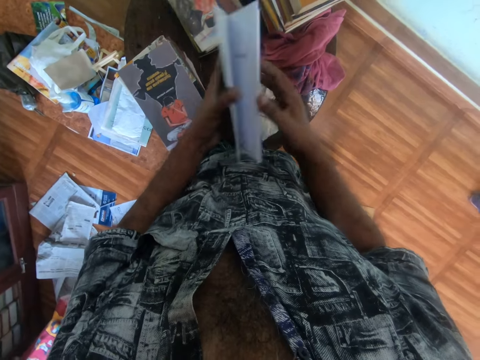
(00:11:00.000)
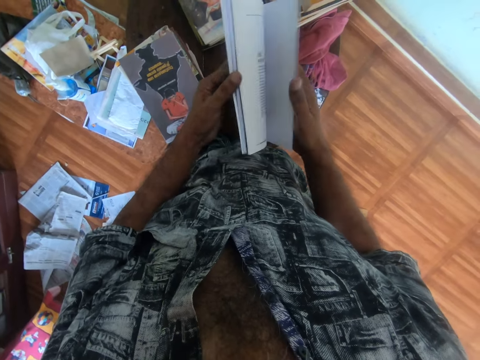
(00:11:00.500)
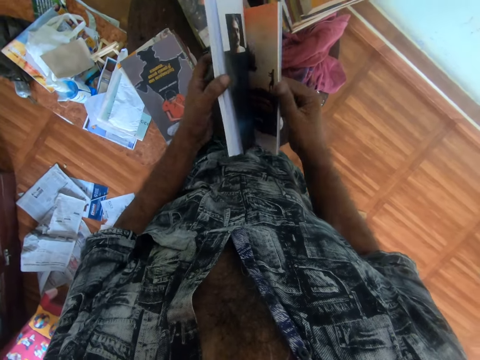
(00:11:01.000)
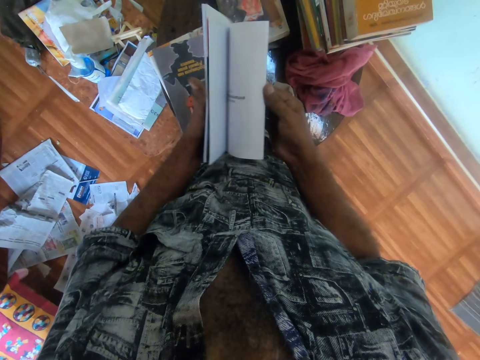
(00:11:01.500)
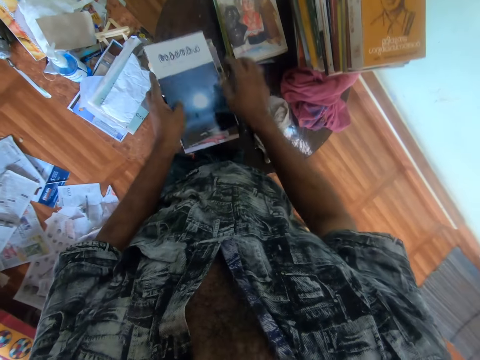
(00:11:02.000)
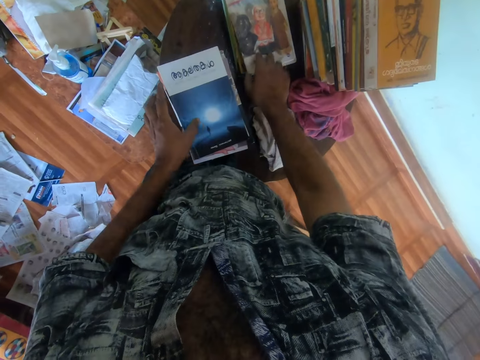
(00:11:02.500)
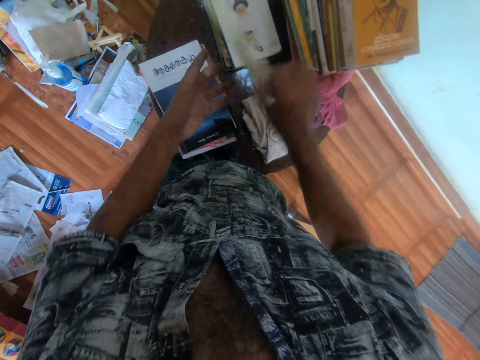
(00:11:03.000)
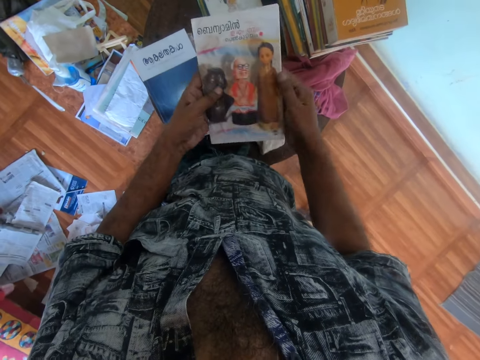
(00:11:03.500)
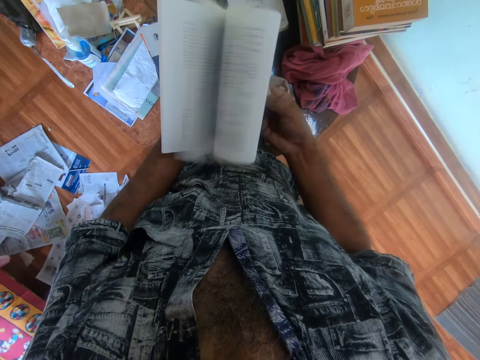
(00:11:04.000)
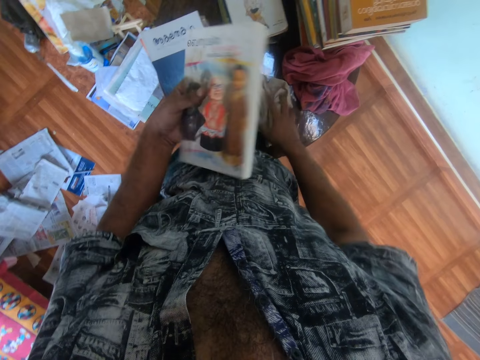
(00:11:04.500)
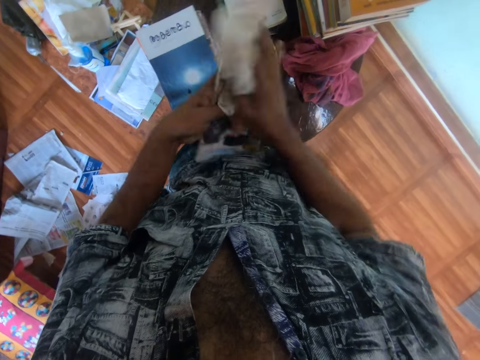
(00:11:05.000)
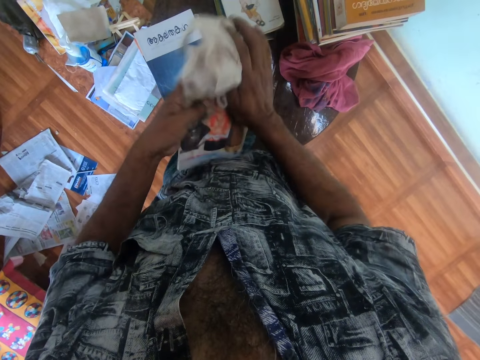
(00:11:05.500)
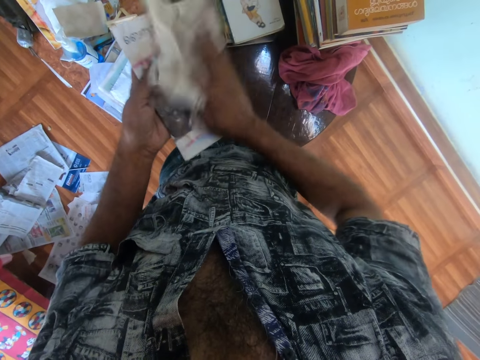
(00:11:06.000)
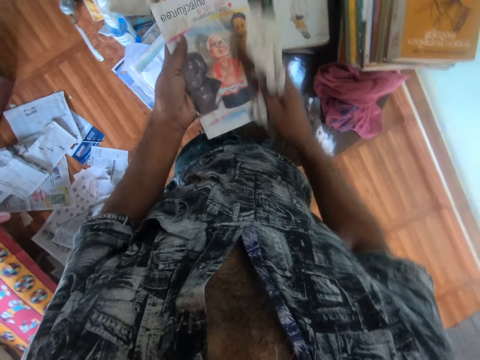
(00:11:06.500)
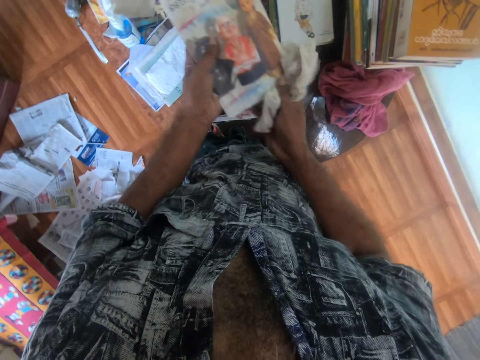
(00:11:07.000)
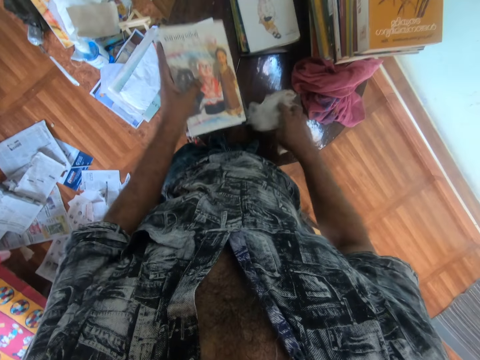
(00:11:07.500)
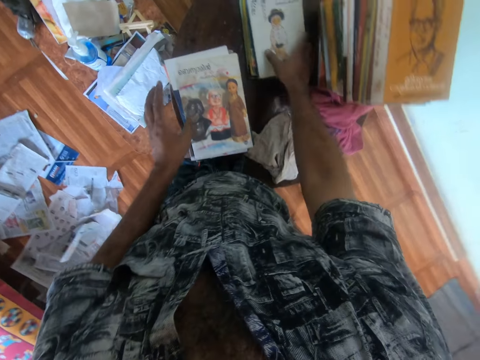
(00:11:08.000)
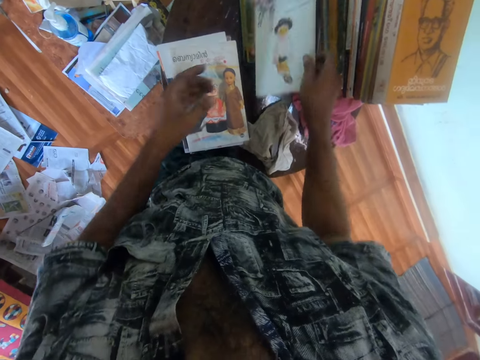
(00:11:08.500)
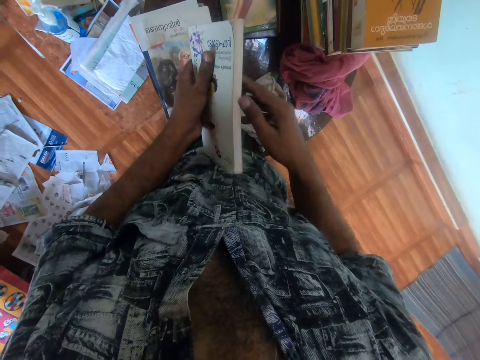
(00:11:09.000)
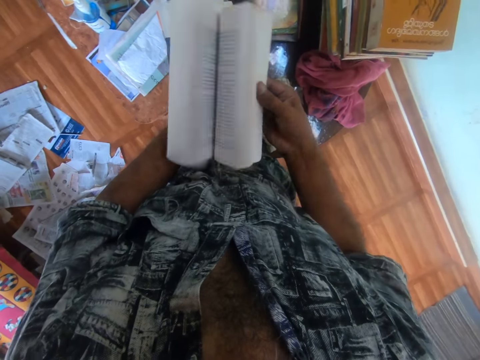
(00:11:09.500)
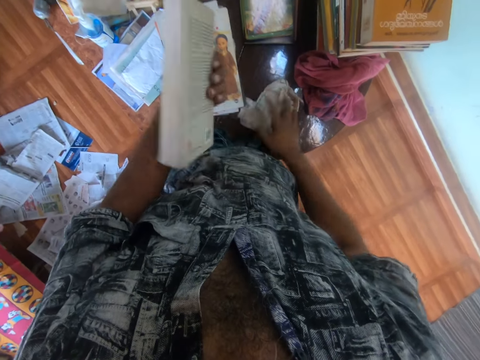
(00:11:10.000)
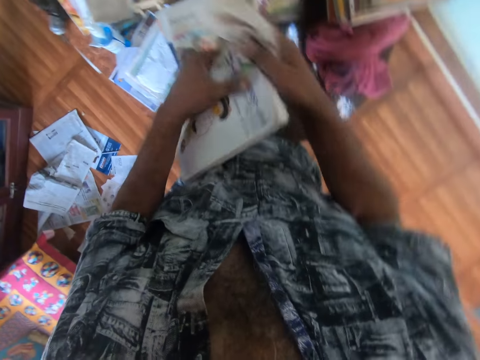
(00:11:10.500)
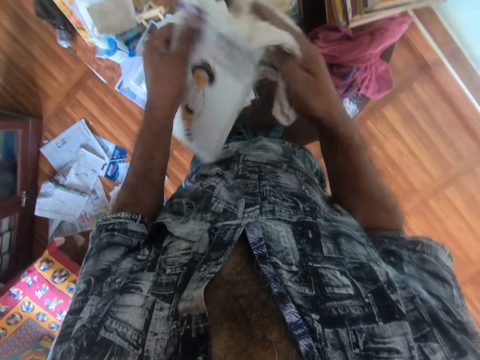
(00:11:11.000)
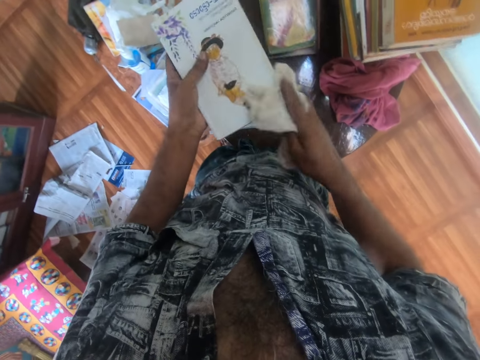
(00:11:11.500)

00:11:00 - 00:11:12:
The camera wearer removes his right hand from the book in both hands. He places the book on the books on the table with his left hand. He picks a book from the pile of books on the table with his right hand. He transfers the book from his right hand to his left hand. He opens the book in his left hand with his right hand. He picks the piece of cloth from the table with his right hand. He cleans the book in his left hand with the piece of cloth in his right hand. He places the piece of cloth on the table with his right hand. He places the book on the books on the table with his left hand. He picks a book from the pile of books on the table with his right hand. He transfers the book from his right hand to his left hand. He opens the book in his left hand with his right hand. He picks the piece of cloth from the table with his right hand. He cleans the book in his left hand with the piece of cloth in his right hand.

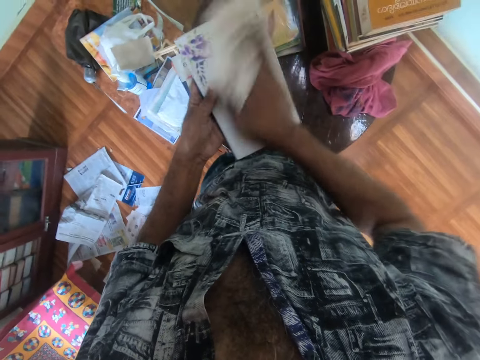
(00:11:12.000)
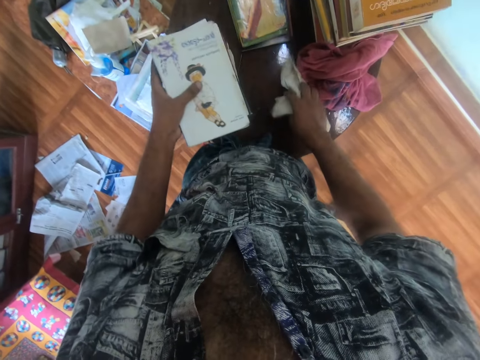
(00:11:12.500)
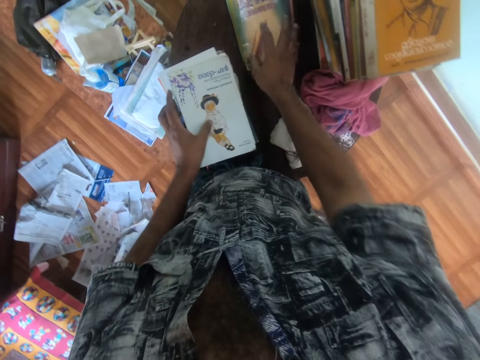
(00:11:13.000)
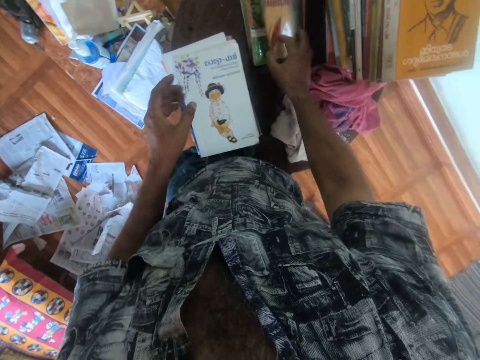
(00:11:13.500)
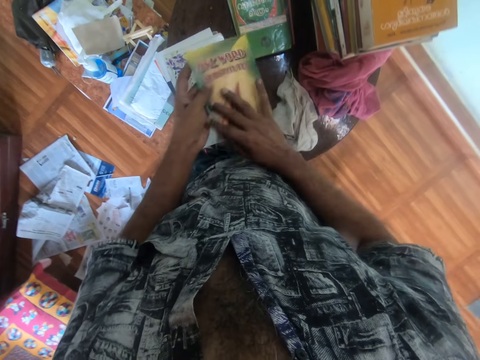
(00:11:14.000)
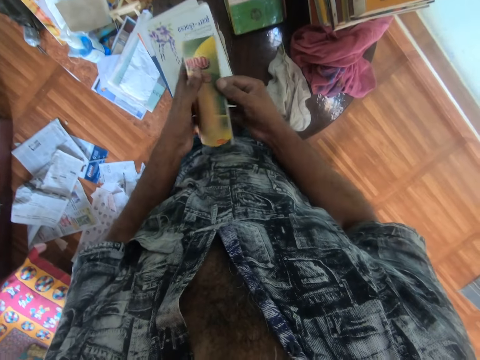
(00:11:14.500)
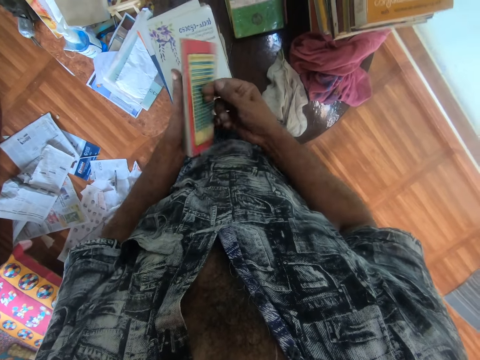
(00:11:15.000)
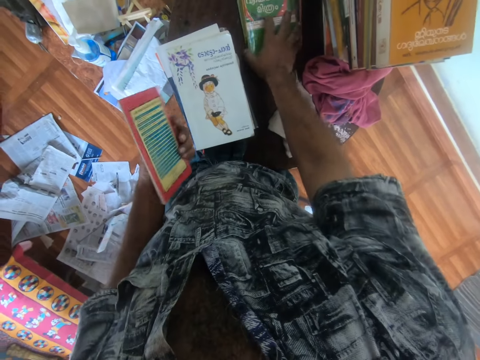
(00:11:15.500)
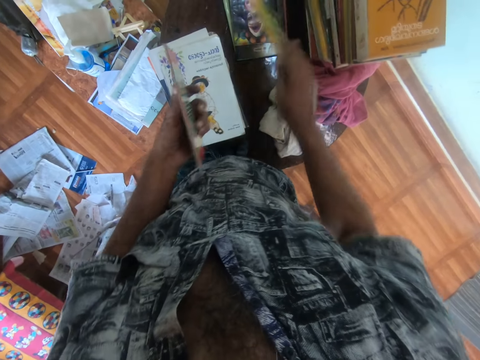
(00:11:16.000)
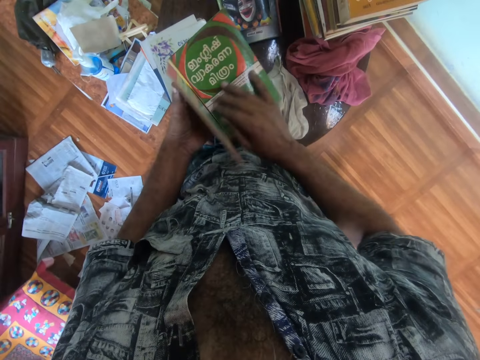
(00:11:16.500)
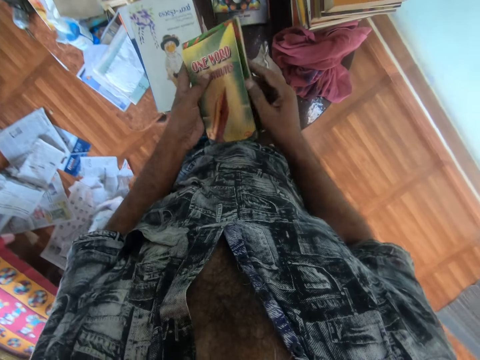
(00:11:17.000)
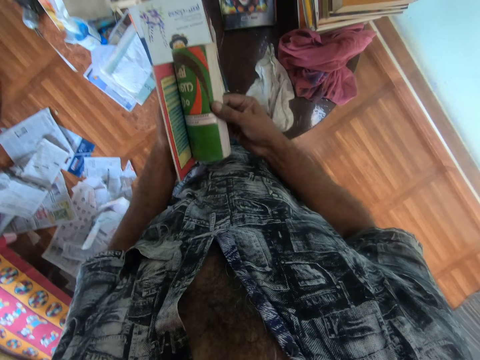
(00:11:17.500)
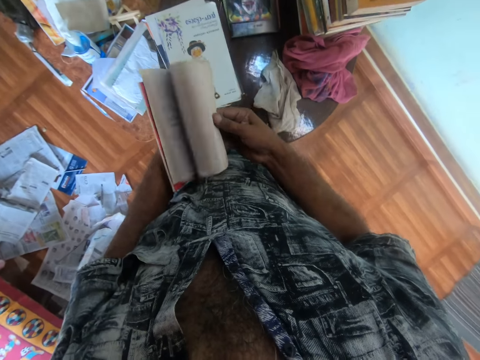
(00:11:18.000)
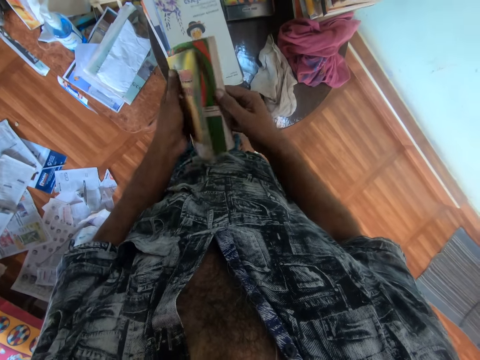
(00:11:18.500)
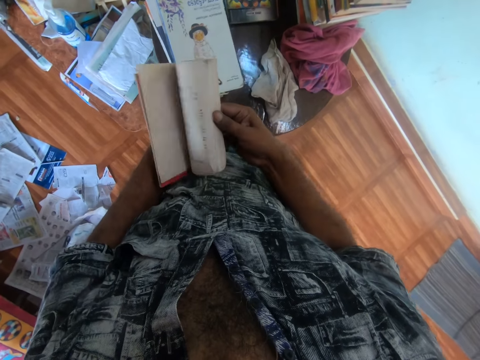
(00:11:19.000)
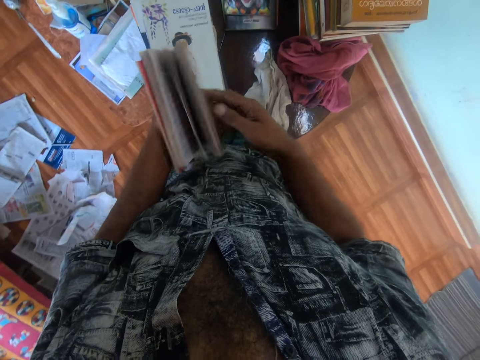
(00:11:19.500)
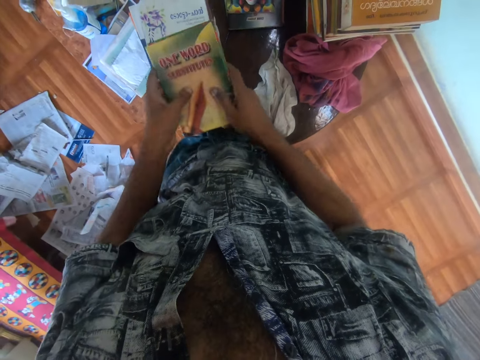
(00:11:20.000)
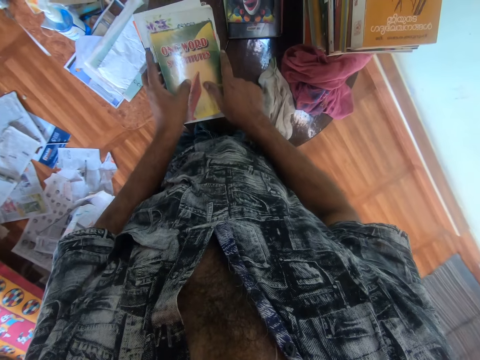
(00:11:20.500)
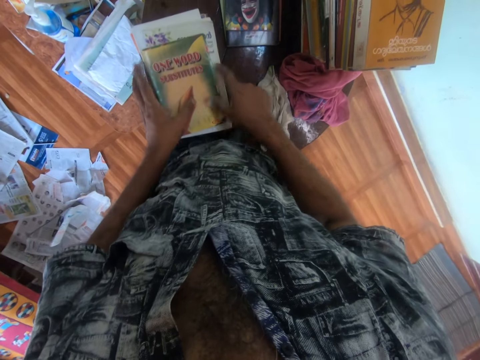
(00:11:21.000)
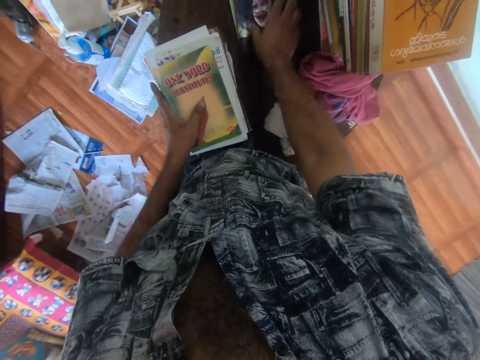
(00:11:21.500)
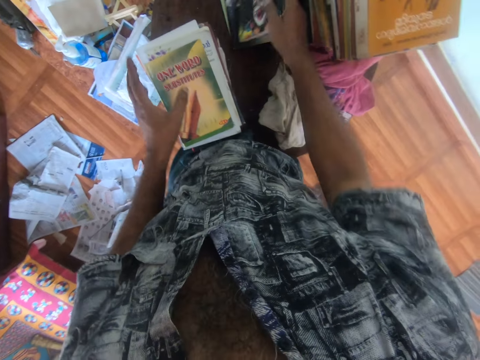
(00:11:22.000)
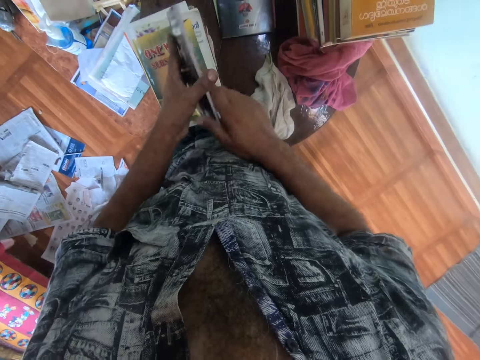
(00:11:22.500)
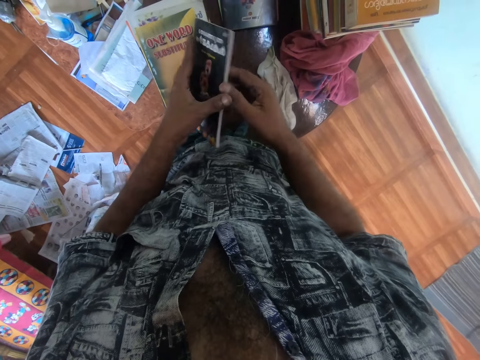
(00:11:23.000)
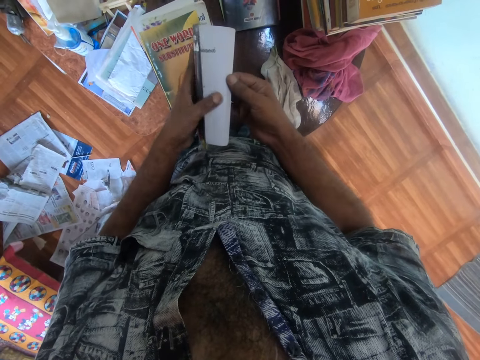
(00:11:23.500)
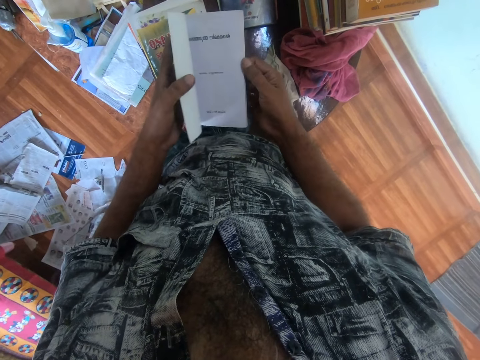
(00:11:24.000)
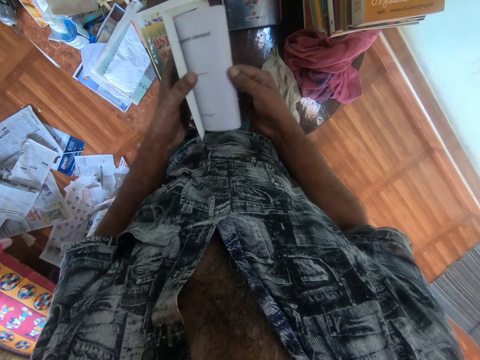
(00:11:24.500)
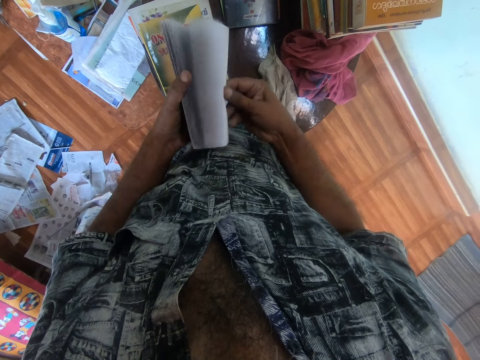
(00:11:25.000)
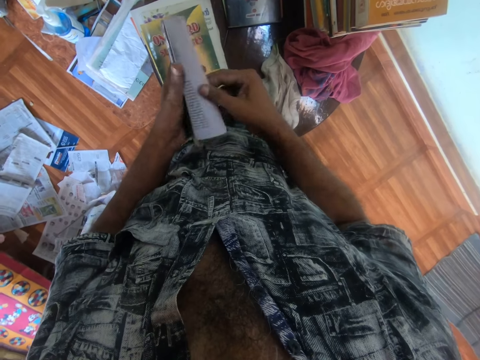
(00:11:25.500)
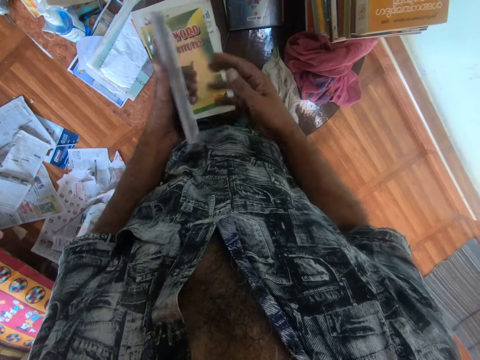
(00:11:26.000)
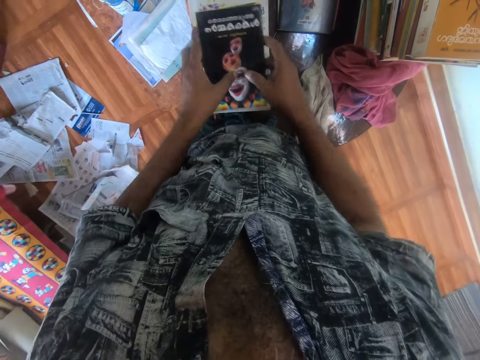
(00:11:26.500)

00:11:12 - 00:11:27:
The camera wearer places the book on the books on the table with his left hand. He places the piece of cloth on the table with his right hand. He picks a book from the pile of books on the table with his right hand. He transfers the book from his right hand to his left hand. He opens the book in his left hand with his right hand. He picks a book from the pile of books on the table with his right hand. He transfers the book from his right hand to his left hand. He opens one of the books in his left hand with his right hand. He places the books on the books on the table with both hands. He picks a book from the pile of books on the table with his right hand. He transfers the book from his right hand to his left hand. He opens the book in his left hand with his right hand. He places the book on the books on the table with both hands.
